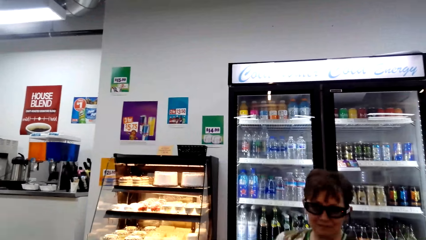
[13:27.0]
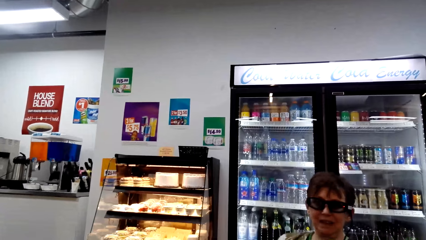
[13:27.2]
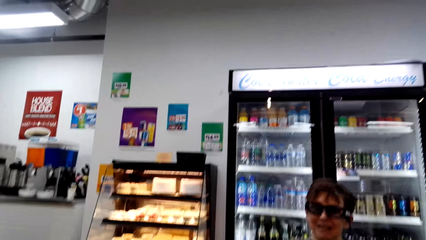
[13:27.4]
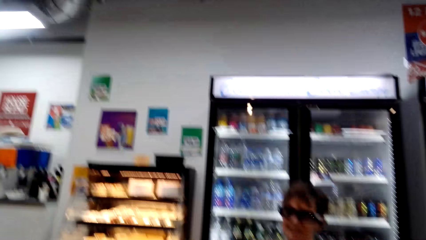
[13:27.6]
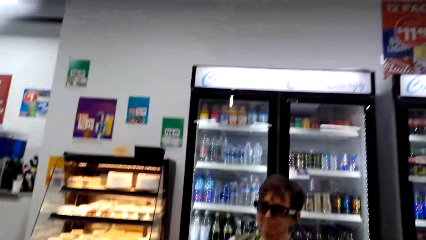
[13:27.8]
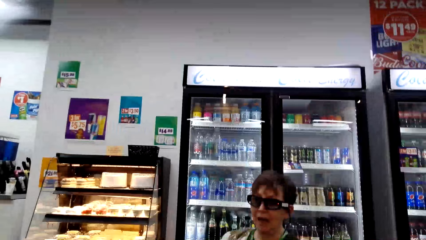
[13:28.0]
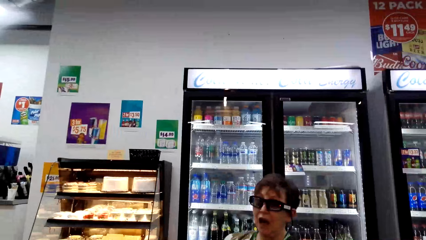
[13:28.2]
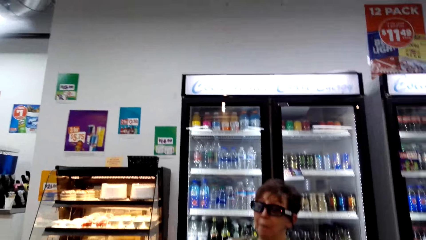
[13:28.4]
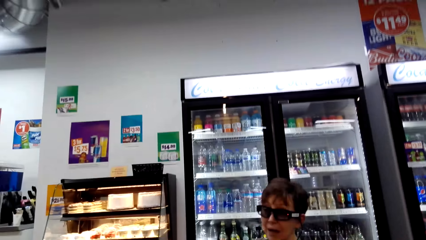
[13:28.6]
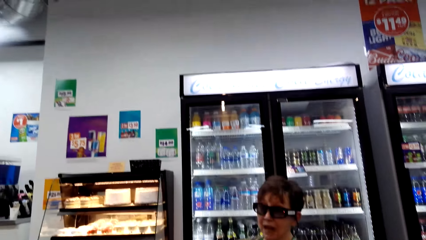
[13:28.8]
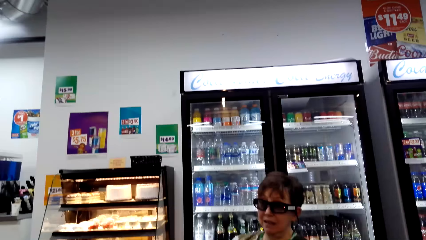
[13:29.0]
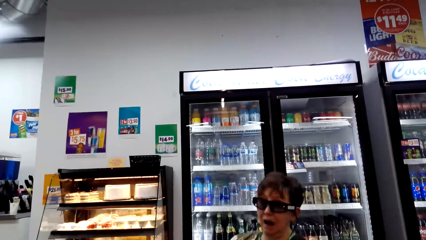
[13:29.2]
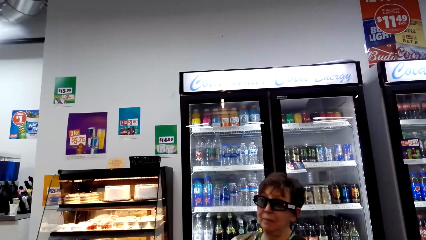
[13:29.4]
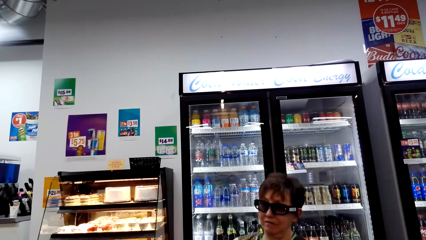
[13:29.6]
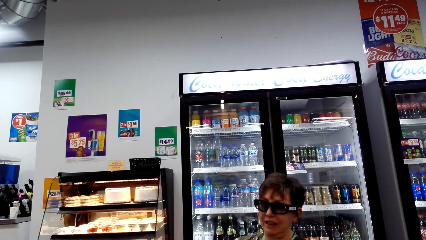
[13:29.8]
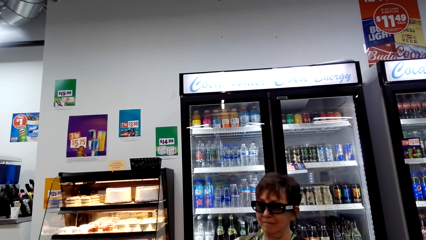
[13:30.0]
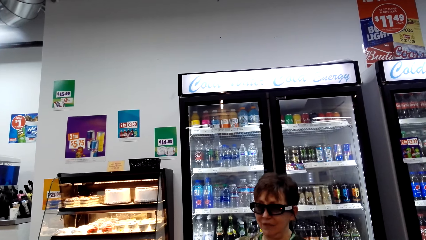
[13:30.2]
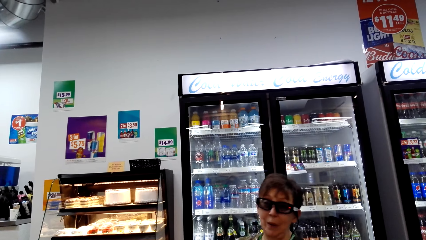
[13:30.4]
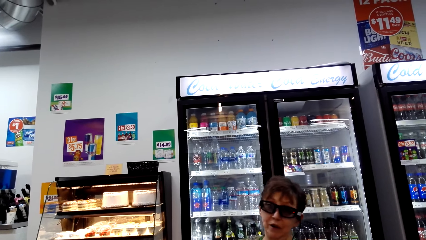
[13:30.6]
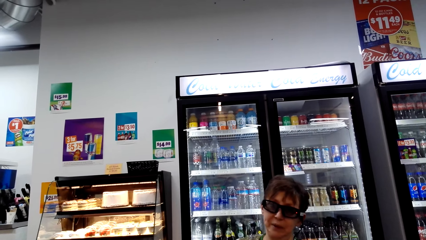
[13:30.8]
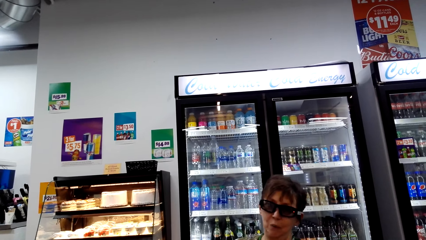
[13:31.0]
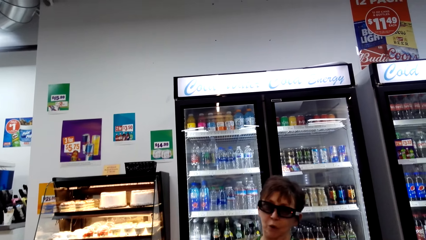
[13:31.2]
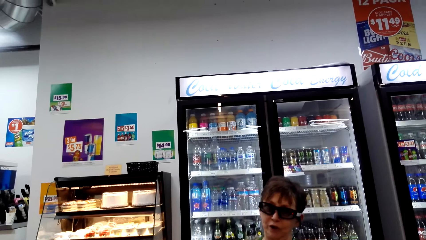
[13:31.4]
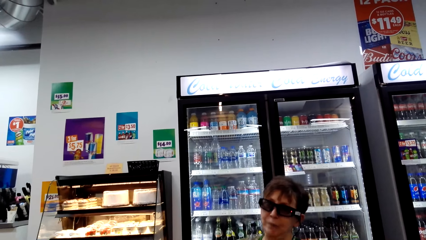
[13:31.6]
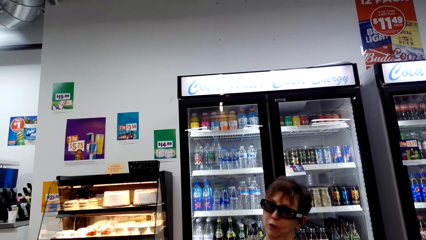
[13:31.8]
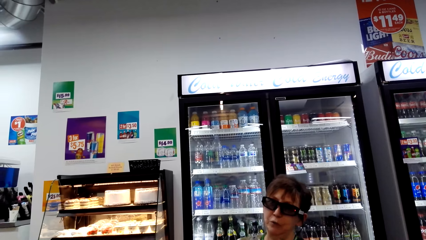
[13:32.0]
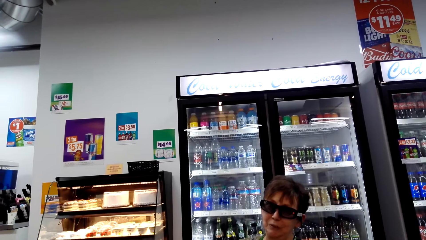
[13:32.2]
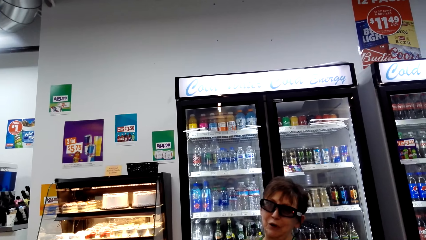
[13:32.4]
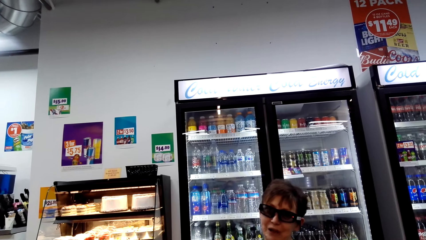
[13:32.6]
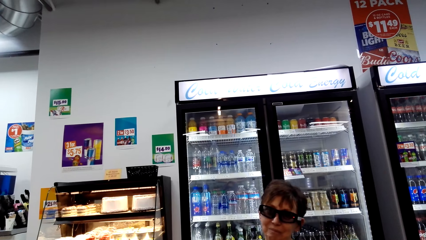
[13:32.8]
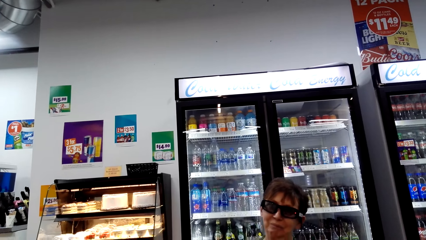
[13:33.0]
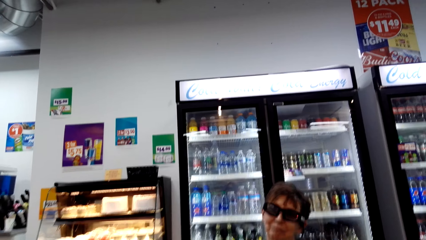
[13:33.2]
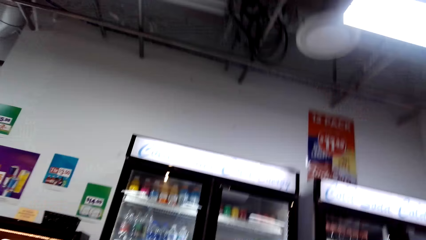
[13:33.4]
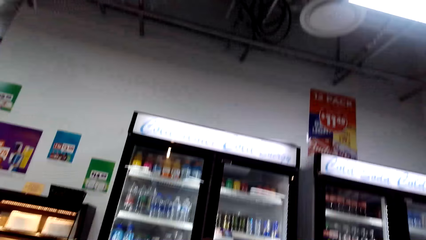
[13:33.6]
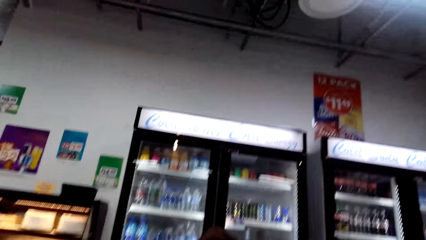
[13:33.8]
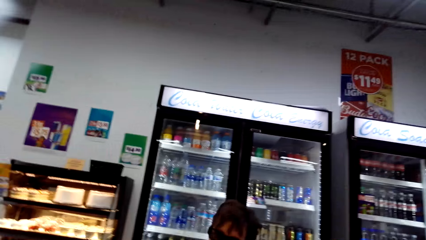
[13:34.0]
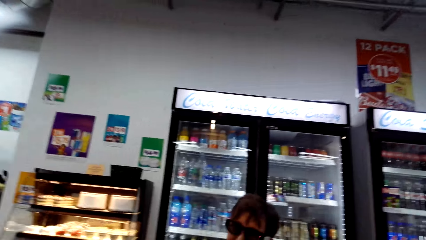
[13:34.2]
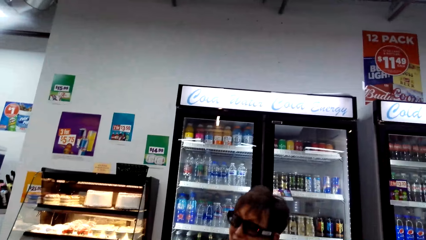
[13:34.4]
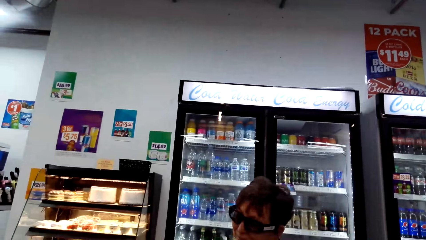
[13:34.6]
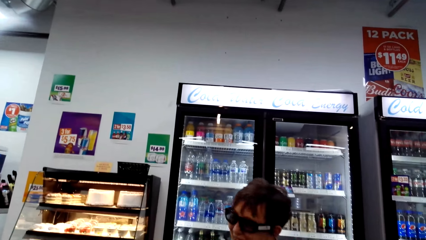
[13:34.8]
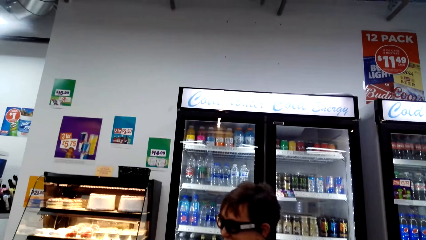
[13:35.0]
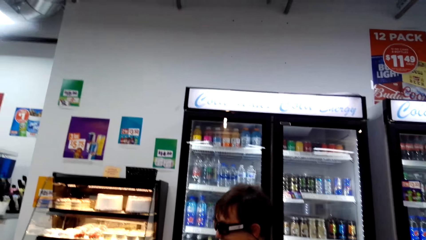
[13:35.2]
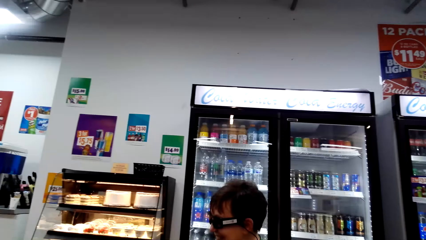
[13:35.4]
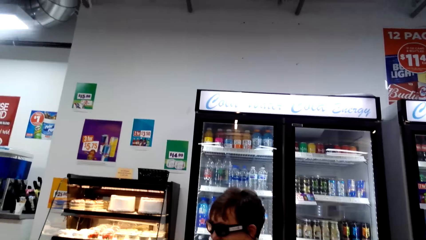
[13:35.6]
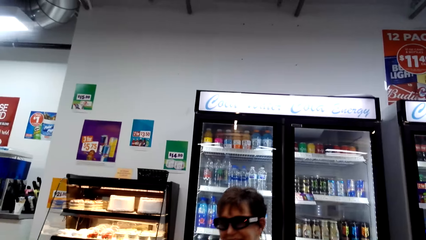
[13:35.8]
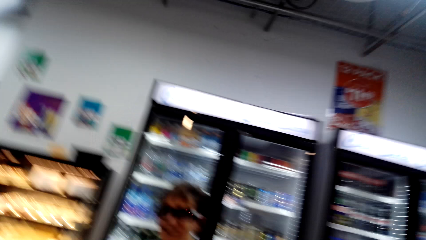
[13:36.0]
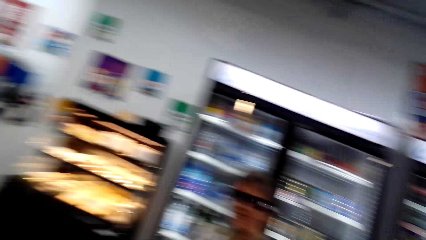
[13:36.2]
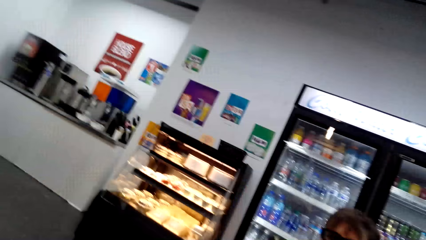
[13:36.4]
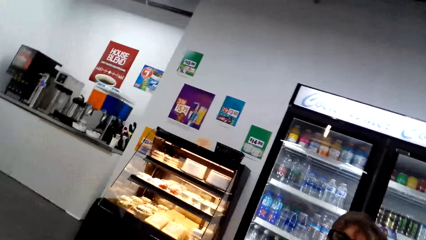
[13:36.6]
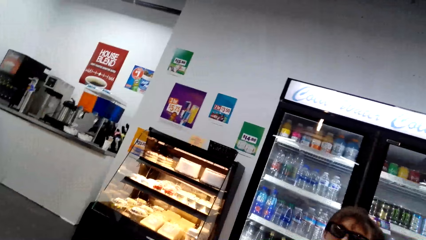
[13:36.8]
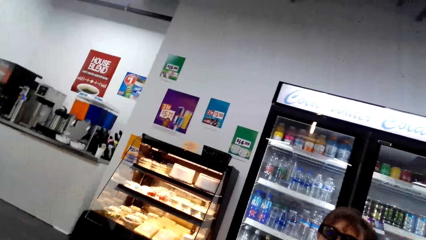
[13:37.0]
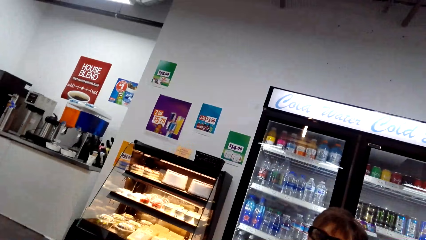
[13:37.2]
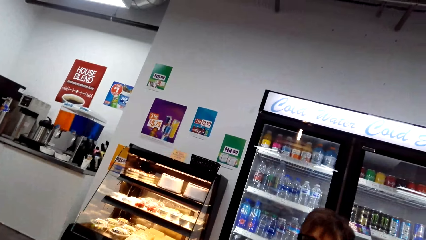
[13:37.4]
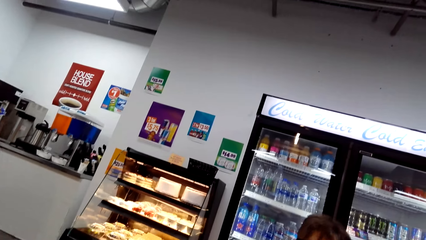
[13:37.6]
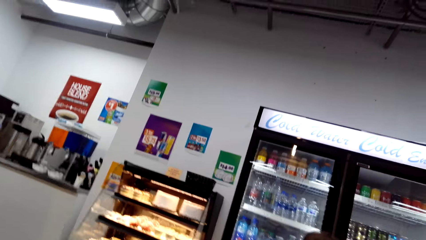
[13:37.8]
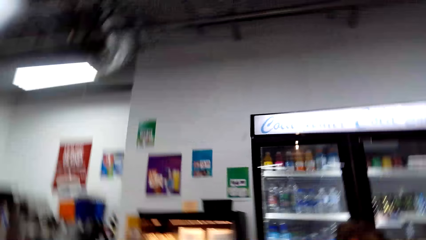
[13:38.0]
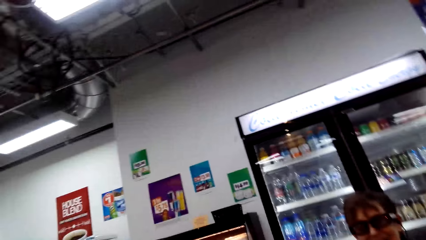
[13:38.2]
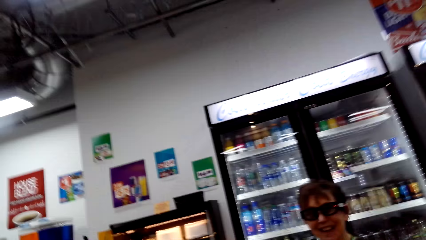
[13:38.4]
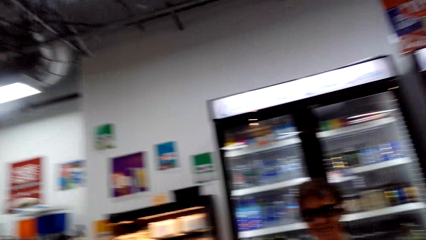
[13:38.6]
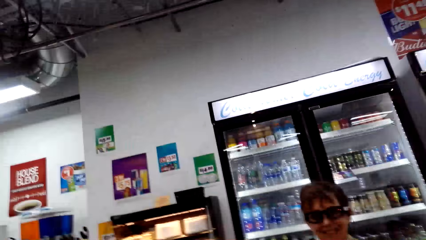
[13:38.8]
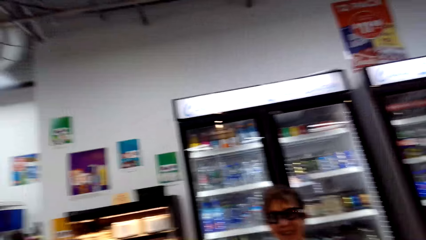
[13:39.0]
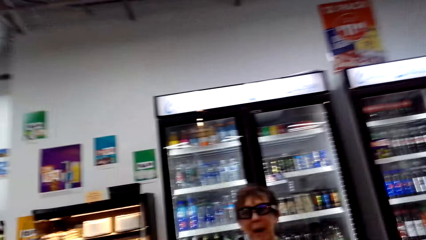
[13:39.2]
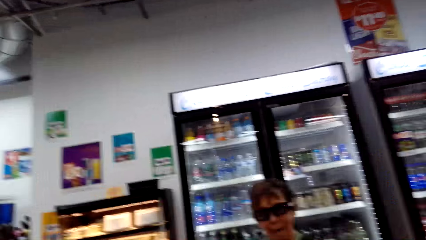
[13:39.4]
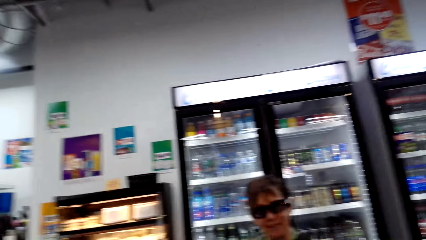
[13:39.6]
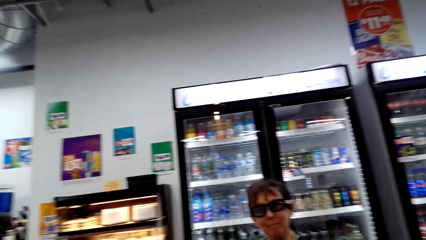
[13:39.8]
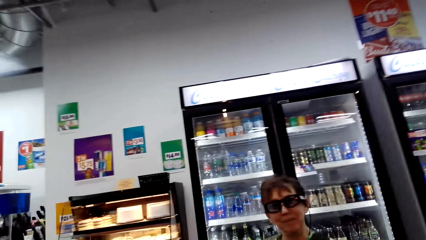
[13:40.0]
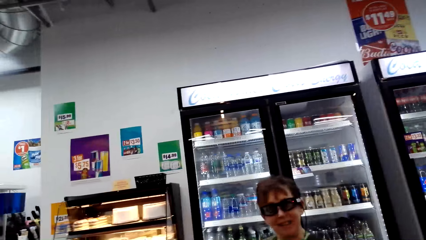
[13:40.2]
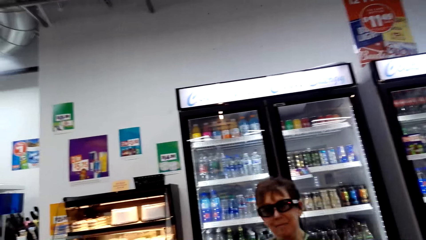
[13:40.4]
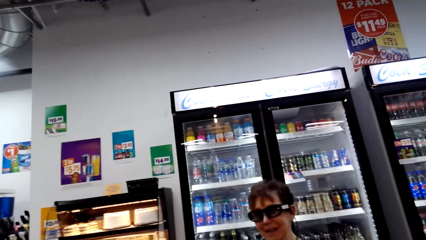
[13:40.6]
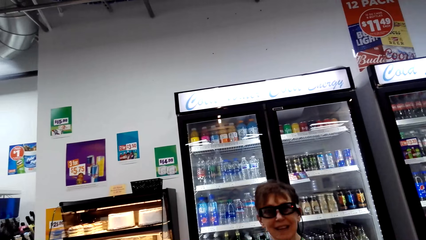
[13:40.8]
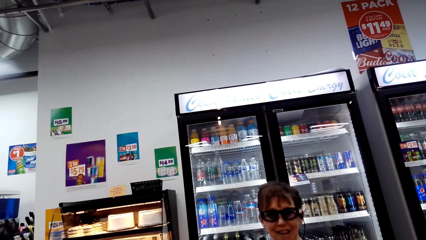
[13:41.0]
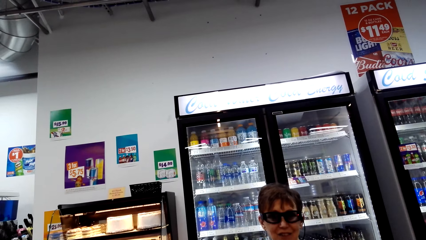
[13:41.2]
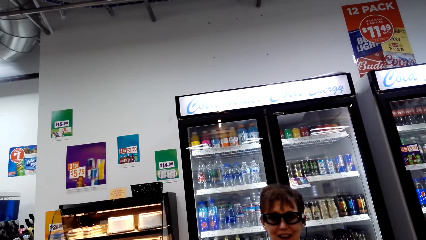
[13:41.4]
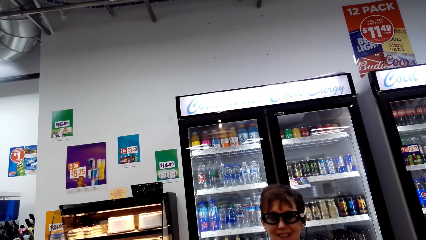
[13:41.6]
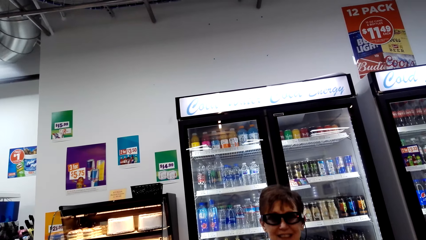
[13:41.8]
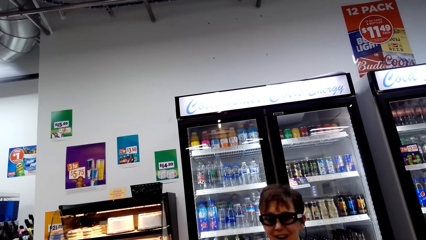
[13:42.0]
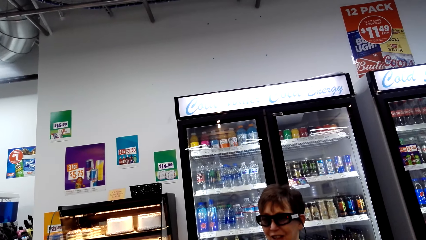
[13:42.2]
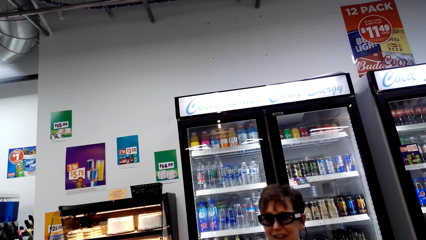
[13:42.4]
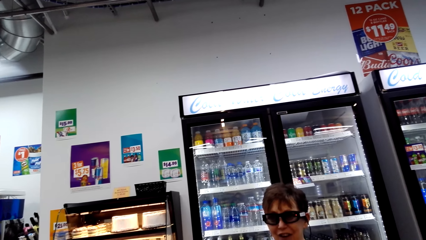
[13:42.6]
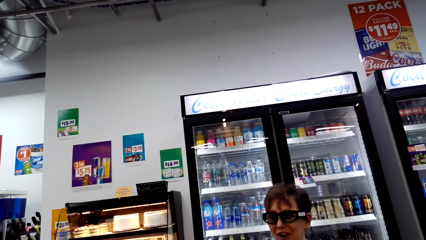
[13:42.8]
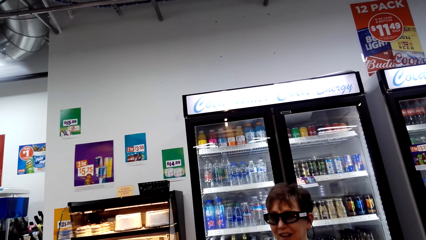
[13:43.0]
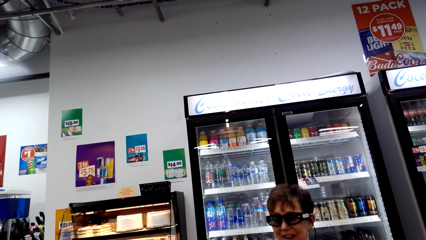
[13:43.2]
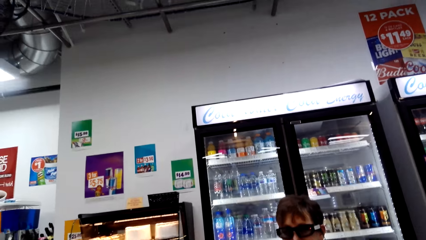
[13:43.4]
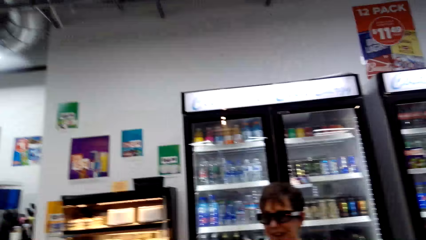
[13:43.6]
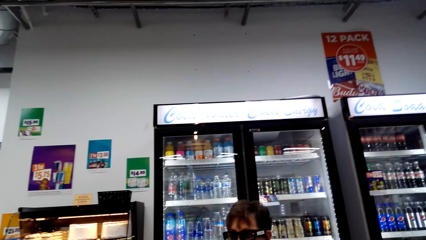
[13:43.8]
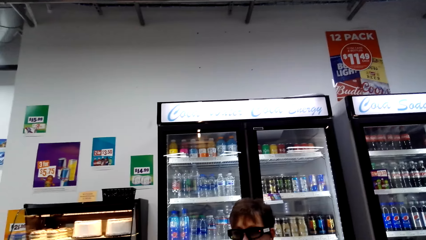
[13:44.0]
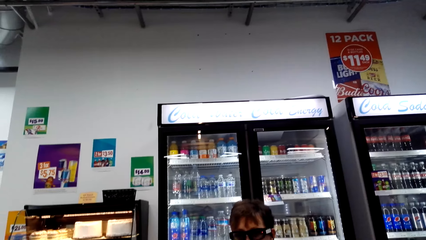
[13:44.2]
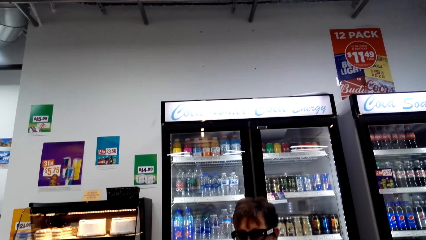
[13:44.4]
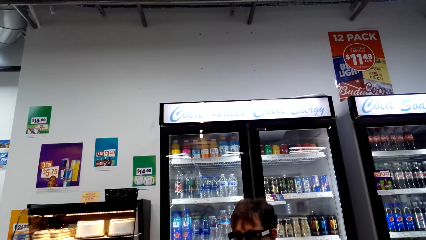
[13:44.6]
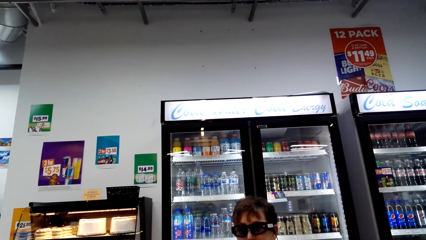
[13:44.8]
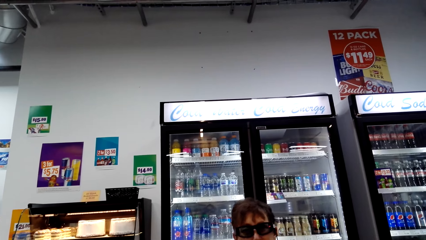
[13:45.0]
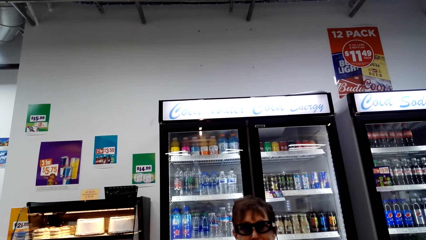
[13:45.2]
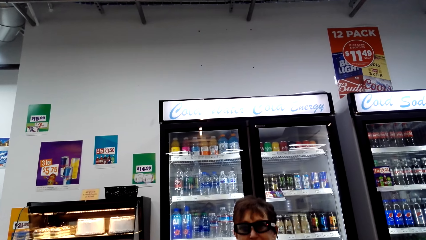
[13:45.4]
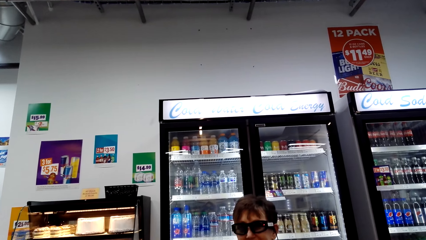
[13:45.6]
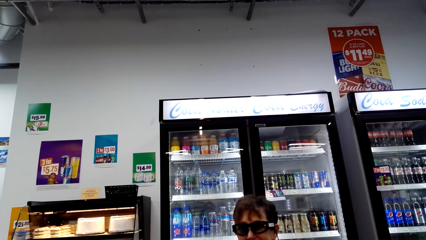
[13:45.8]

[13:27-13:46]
A woman talks. The camera wearer laughs. They talk. The woman talks.
